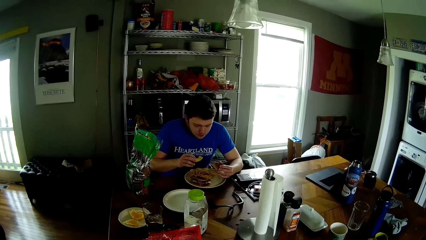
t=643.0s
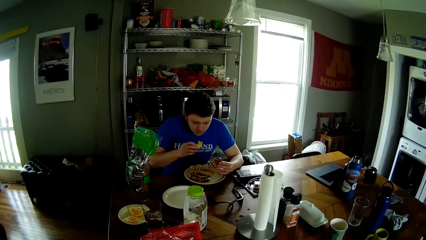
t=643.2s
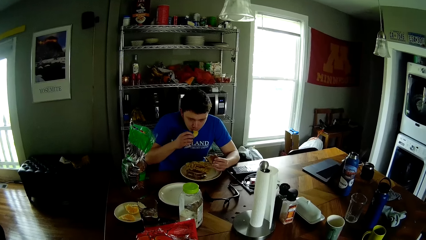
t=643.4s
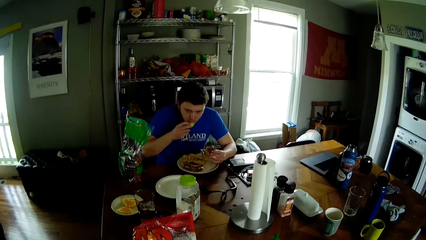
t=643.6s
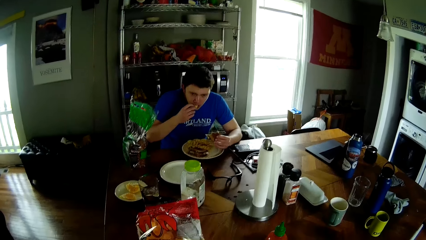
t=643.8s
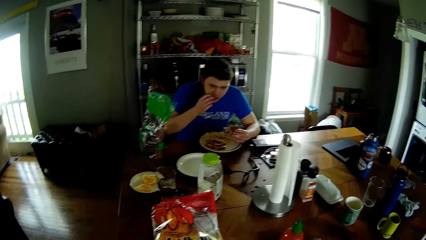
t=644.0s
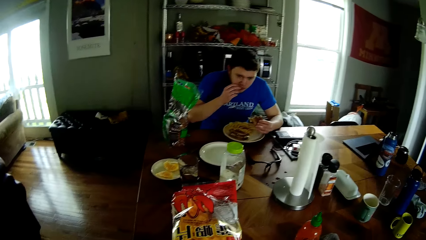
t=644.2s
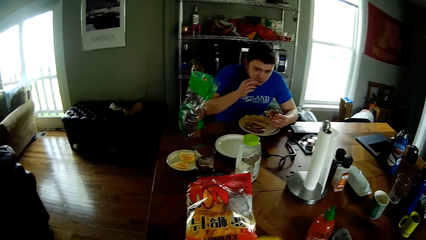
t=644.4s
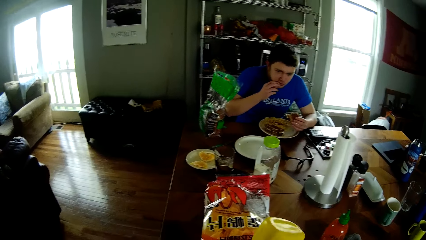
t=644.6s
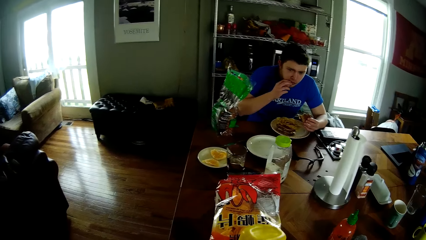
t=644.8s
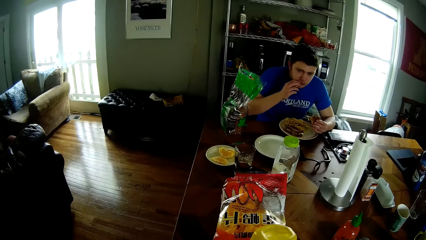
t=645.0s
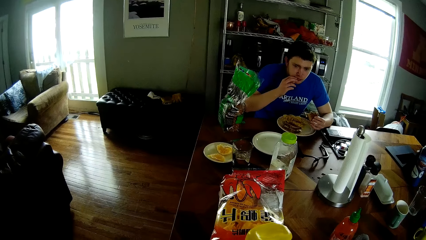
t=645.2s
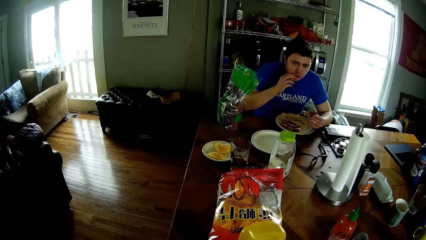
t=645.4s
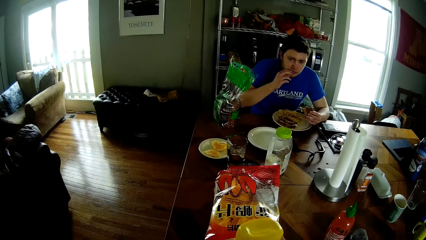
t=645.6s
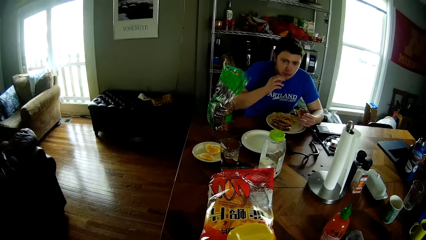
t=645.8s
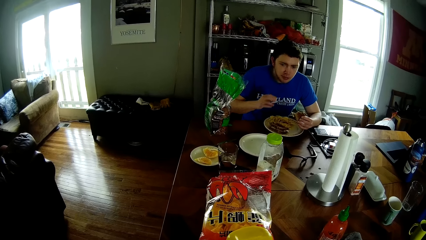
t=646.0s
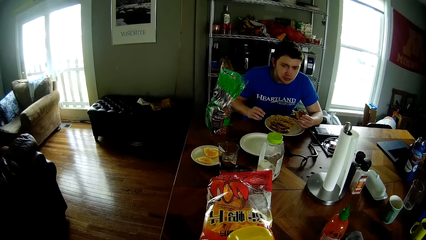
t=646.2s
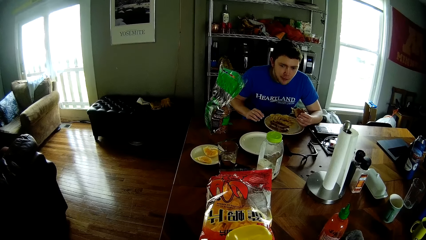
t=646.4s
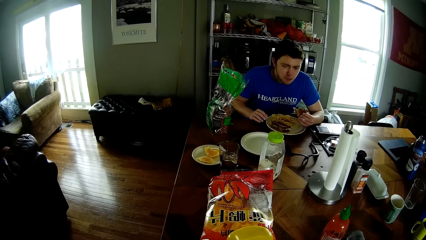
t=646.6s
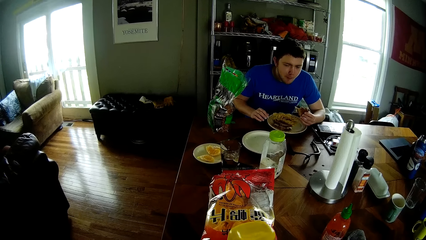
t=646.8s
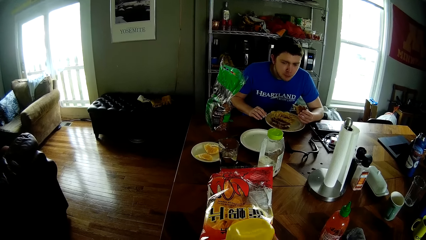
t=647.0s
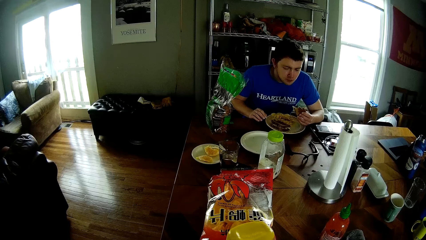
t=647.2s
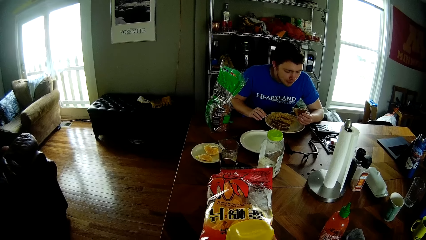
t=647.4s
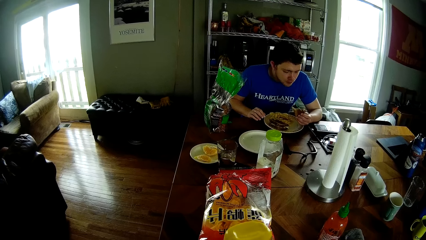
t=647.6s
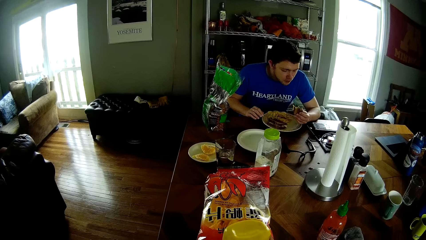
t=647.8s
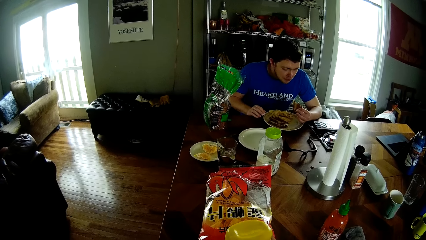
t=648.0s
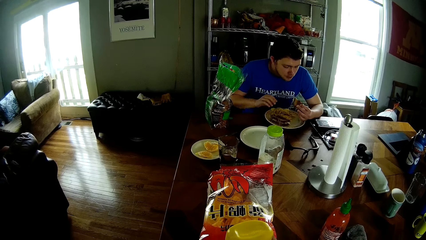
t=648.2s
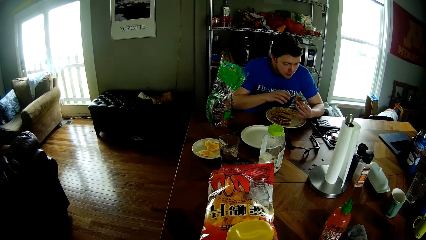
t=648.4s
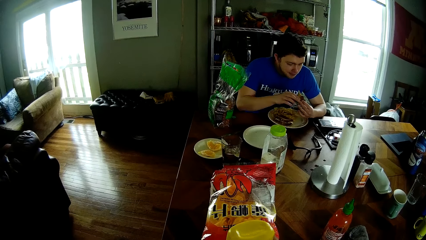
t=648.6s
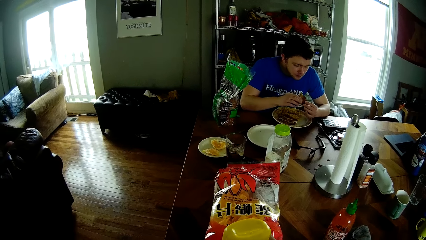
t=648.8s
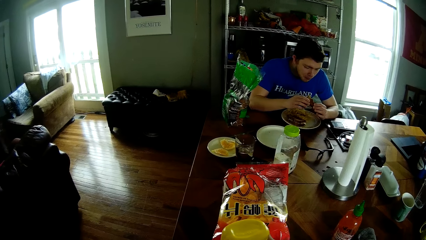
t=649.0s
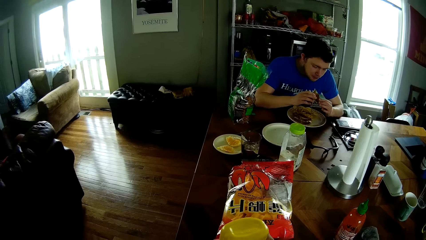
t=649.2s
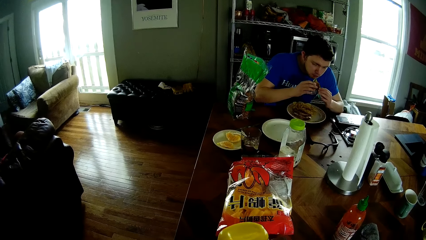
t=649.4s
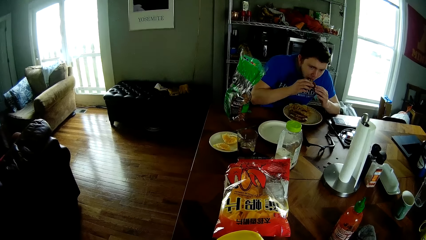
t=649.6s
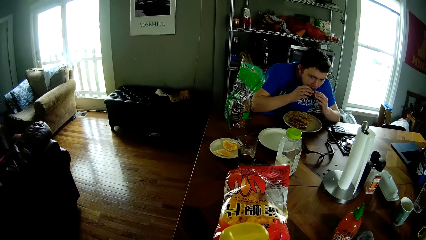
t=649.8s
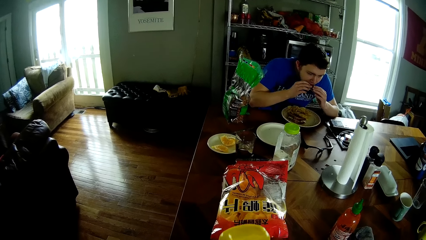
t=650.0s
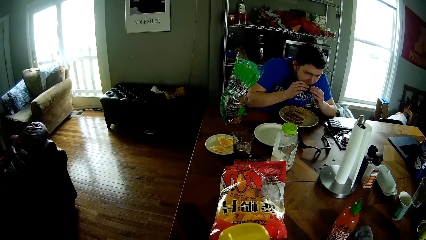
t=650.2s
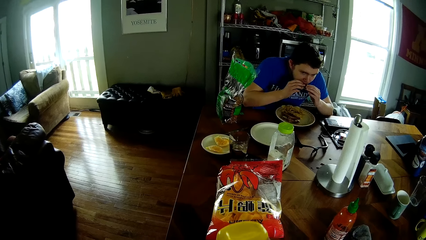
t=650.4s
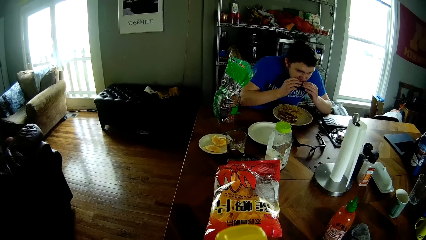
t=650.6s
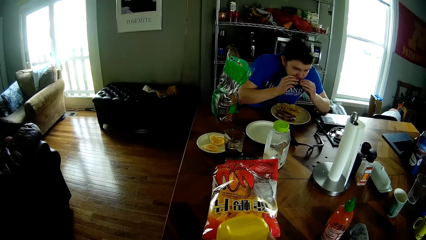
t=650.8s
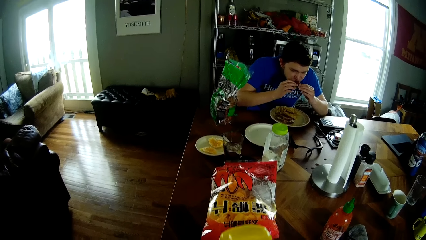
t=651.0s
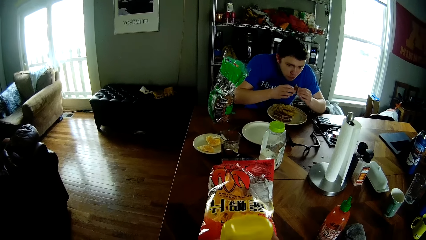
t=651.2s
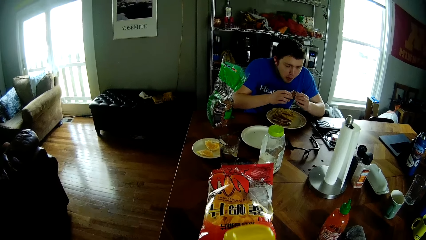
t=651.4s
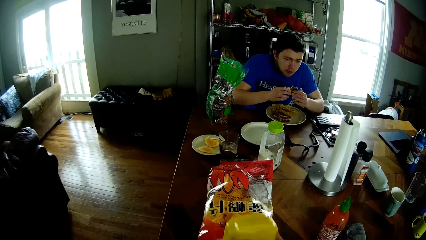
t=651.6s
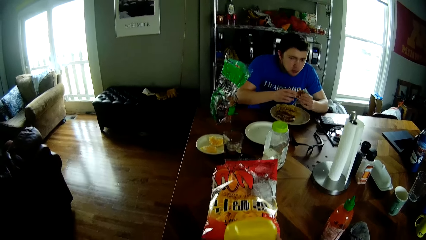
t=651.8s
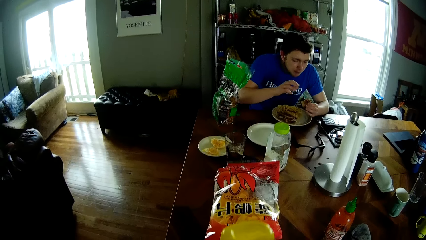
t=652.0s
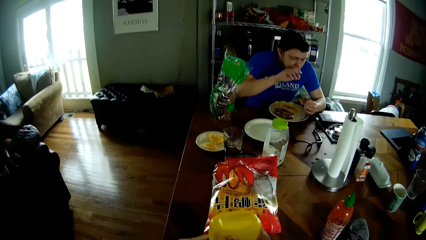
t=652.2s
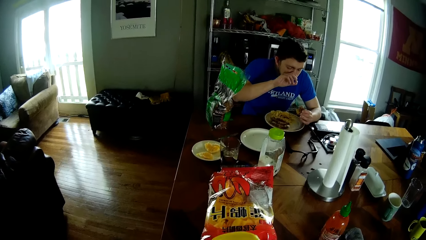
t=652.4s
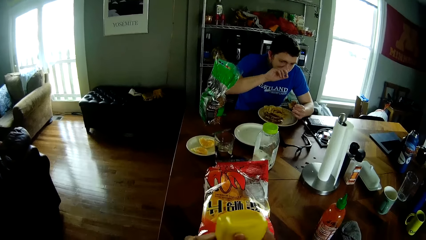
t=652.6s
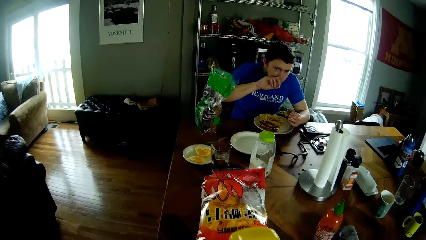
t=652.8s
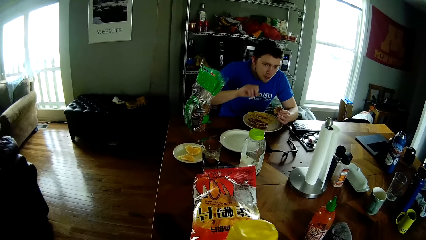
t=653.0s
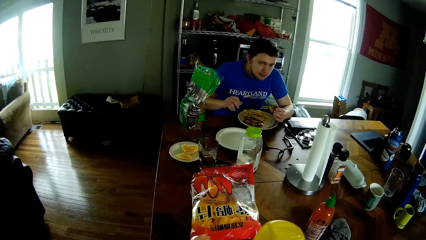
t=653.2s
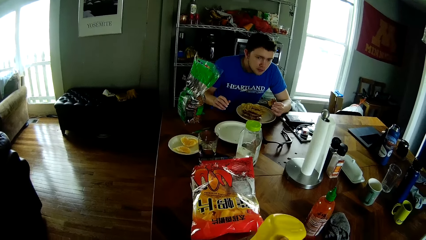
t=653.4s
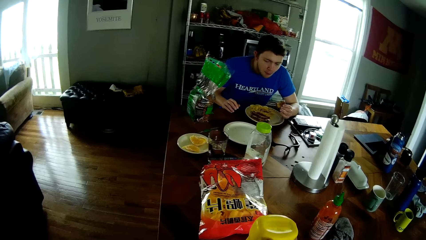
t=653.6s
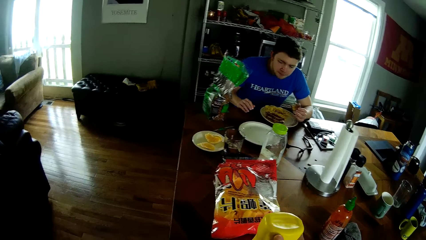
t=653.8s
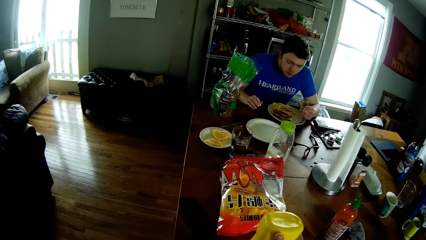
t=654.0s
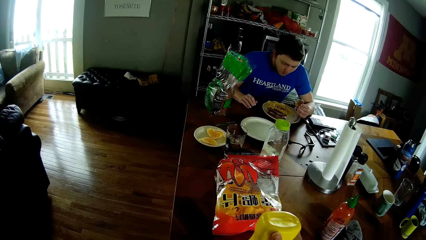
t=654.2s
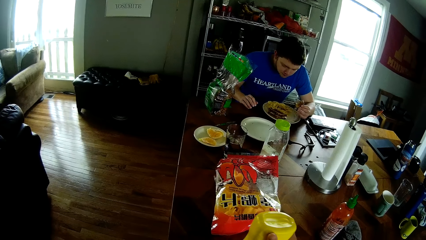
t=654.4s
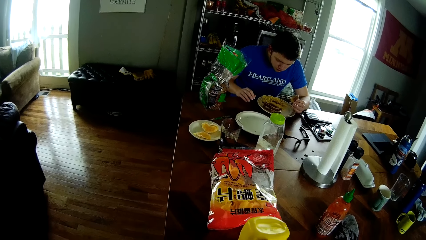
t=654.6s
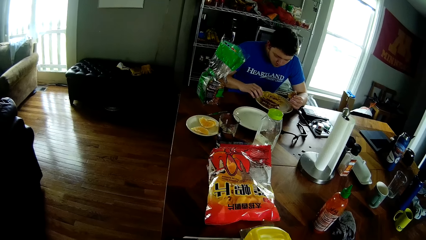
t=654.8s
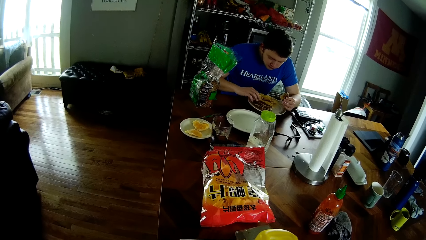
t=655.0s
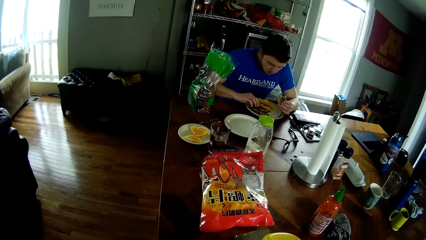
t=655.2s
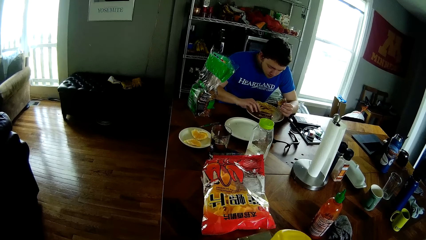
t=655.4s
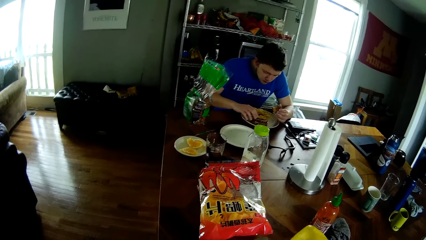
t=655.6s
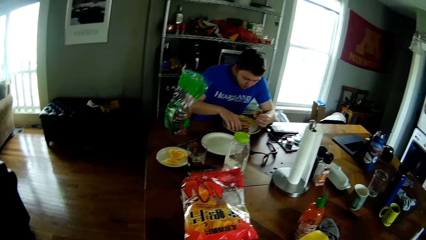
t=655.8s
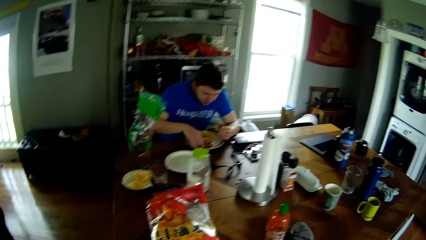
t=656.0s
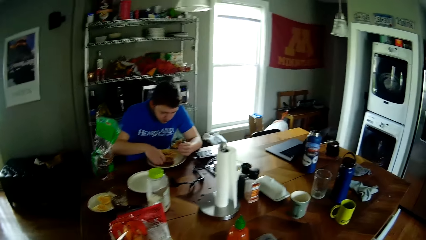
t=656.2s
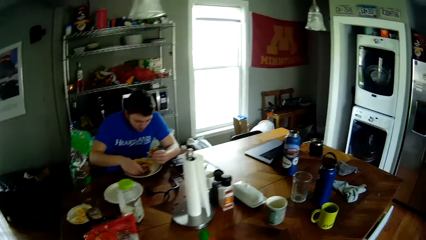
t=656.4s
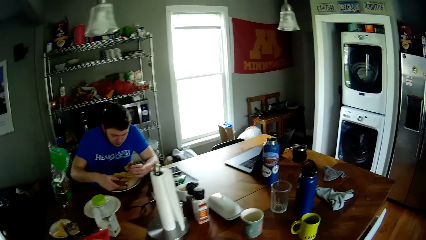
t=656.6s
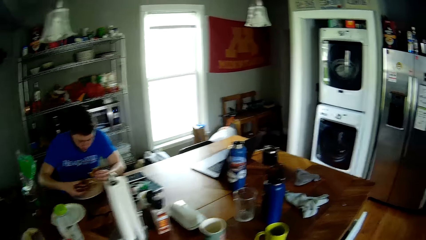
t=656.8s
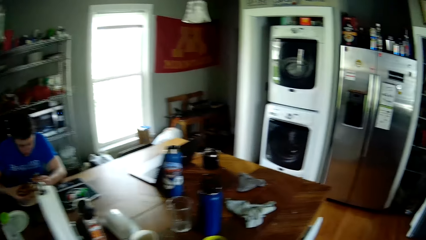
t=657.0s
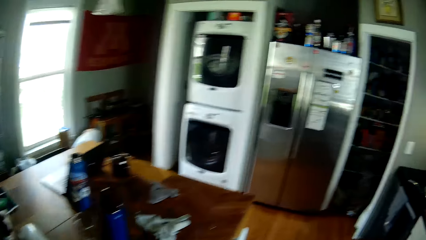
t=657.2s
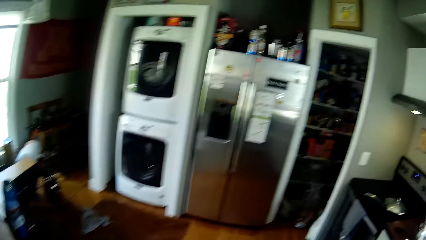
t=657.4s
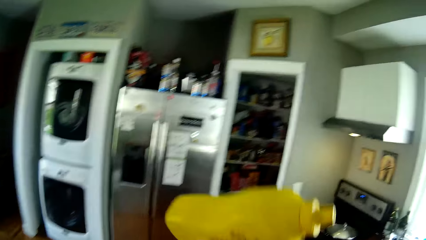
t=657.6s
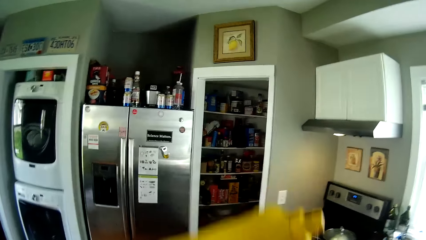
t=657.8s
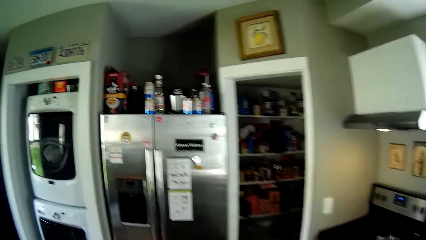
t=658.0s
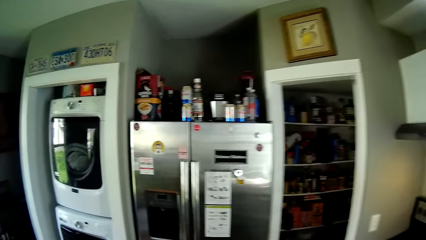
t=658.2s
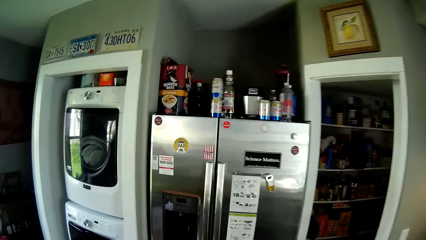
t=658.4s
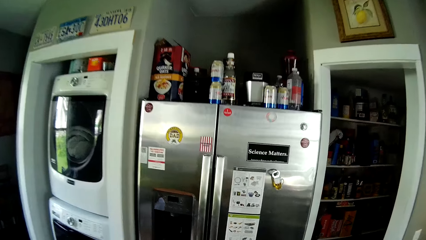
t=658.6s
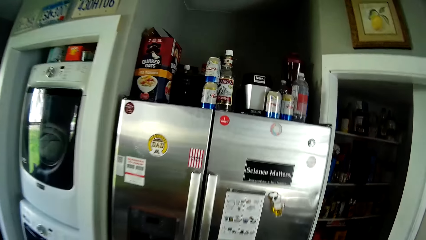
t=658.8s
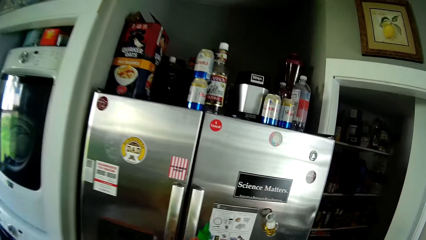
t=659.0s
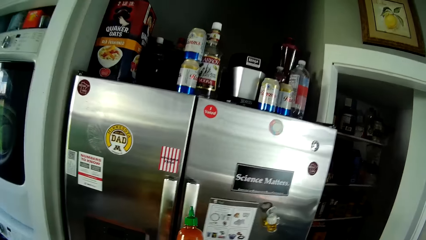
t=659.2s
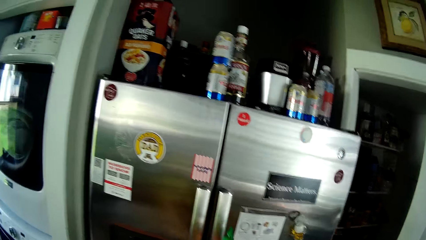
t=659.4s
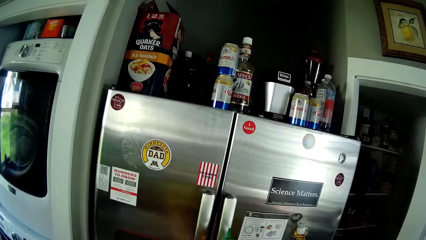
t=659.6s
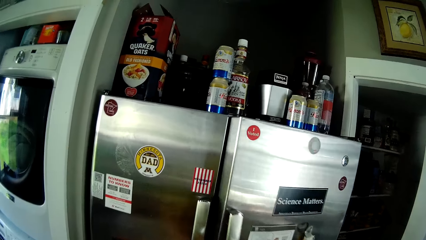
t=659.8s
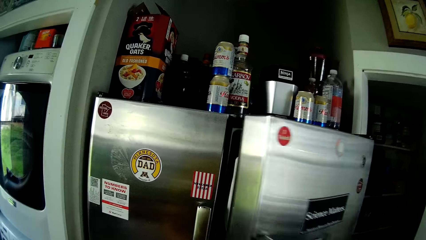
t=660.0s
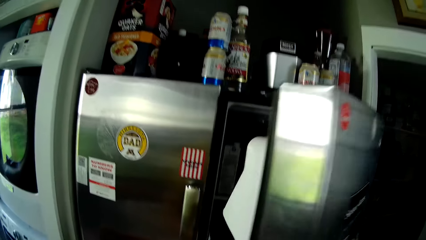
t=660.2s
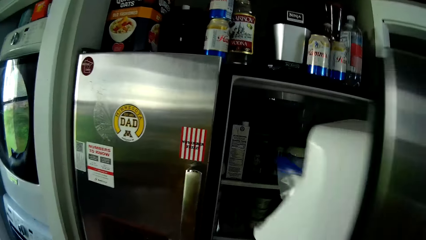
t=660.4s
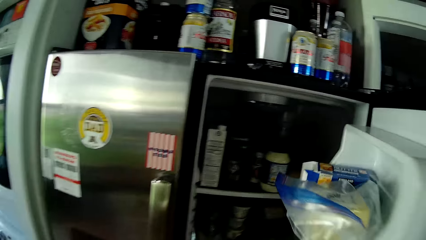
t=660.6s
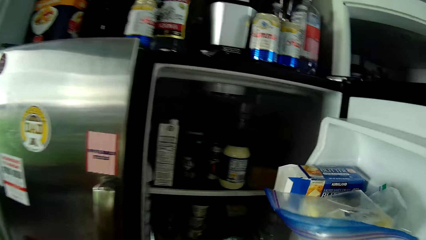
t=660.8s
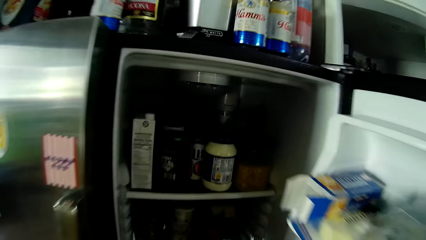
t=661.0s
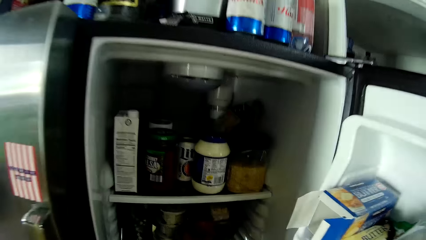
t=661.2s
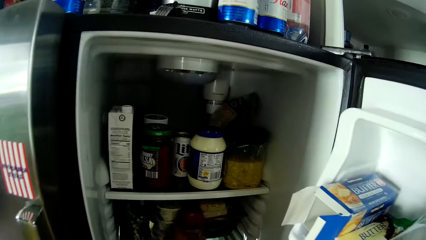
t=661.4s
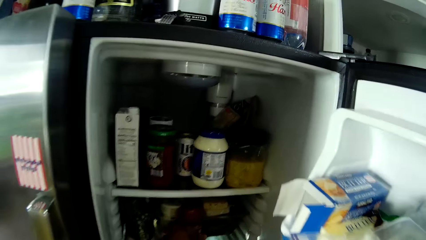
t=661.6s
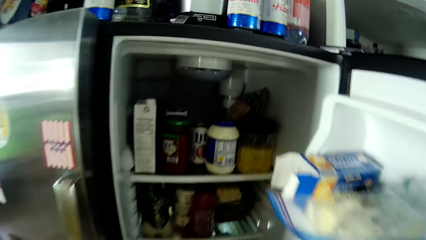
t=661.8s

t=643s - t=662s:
A man drops his right hand on the table. The camera wearer holds a yellow bottle in his hands. He adds sauce on the food. The man holds a sandwich with both hands and eats the sandwich in his hands. The camera wearer shakes the yellow bottle in his hands. The man takes off his right hand from the sandwich, touches his face with his right hand, and places his right hand on the table. The camera wearer walks. He lifts the yellow bottle in his right hand. He holds a ketchup in his right hand. He opens the fridge with his right hand. He places a jar in his left hand in the fridge.
